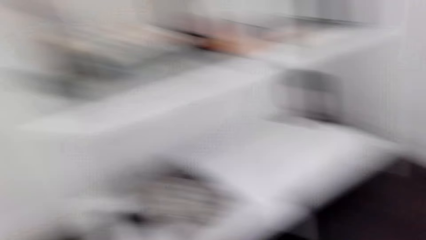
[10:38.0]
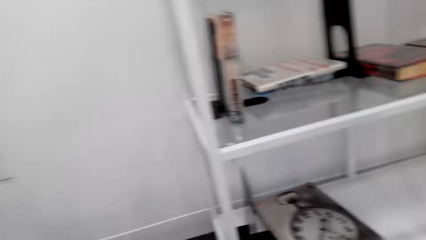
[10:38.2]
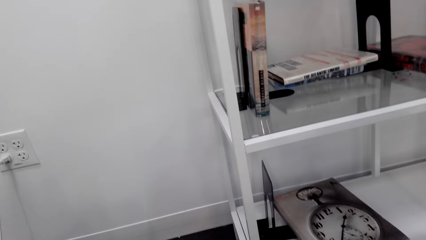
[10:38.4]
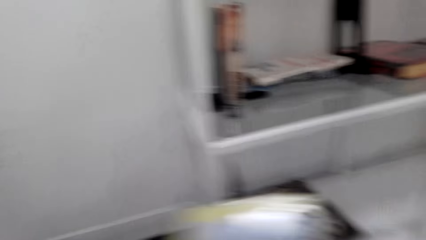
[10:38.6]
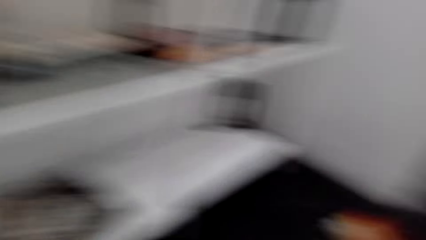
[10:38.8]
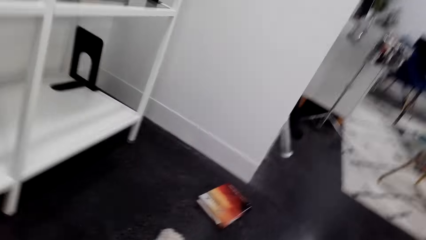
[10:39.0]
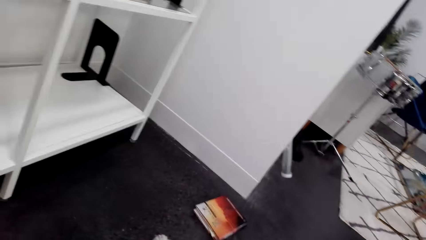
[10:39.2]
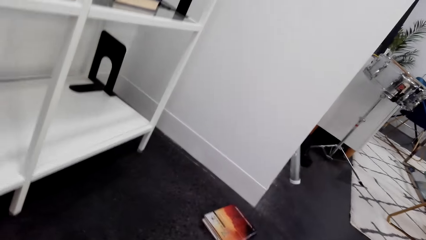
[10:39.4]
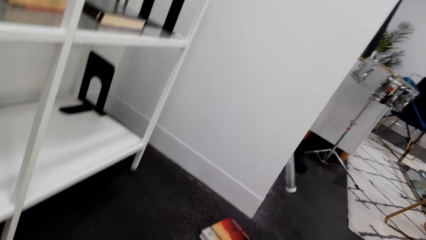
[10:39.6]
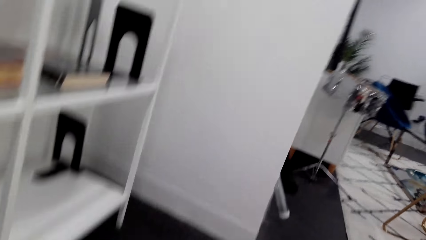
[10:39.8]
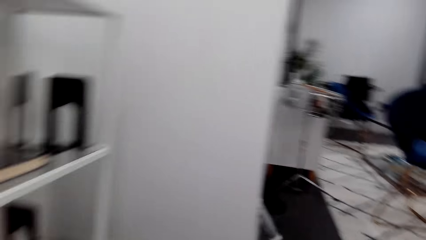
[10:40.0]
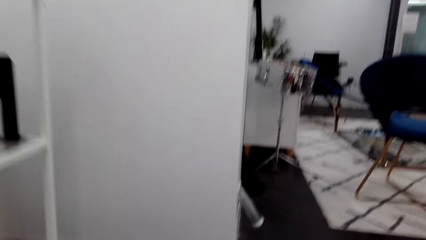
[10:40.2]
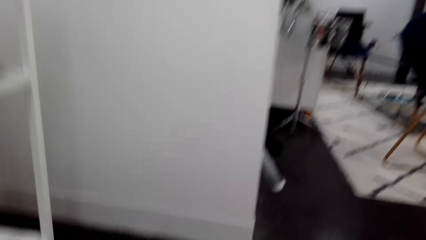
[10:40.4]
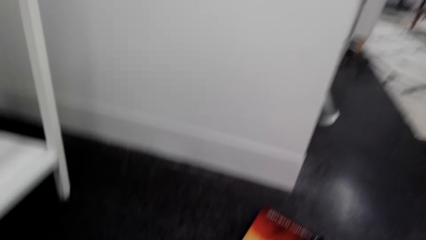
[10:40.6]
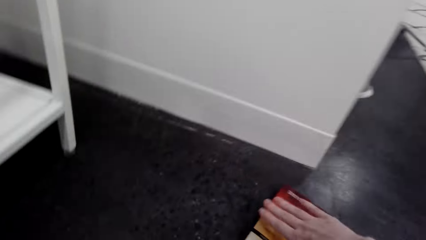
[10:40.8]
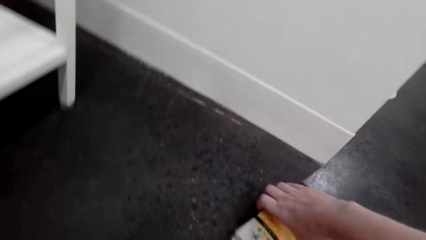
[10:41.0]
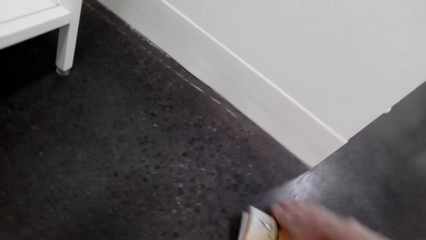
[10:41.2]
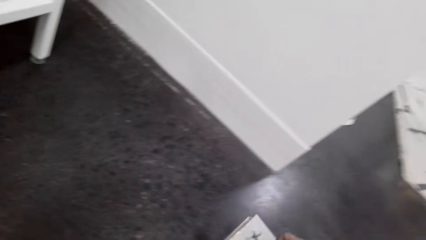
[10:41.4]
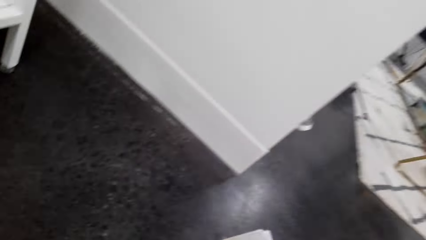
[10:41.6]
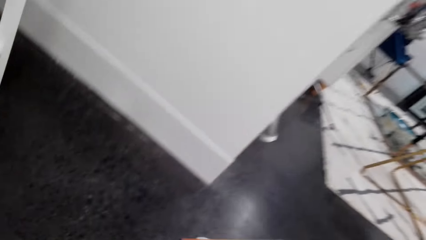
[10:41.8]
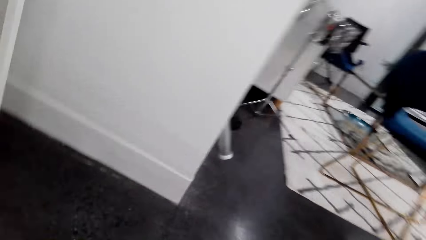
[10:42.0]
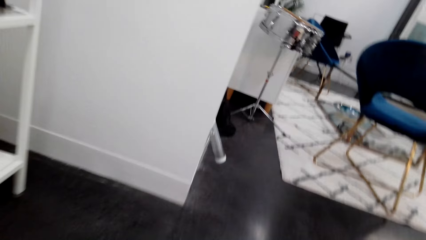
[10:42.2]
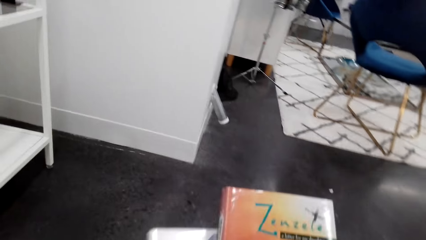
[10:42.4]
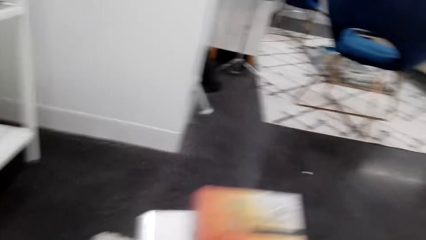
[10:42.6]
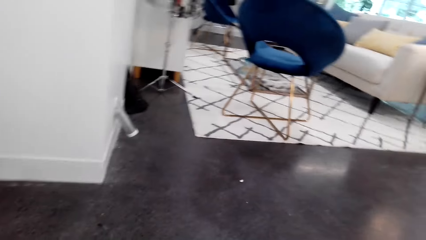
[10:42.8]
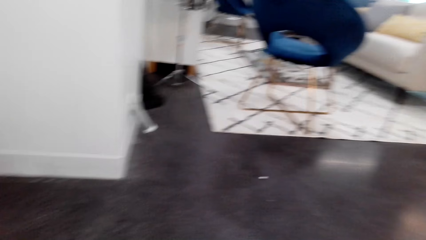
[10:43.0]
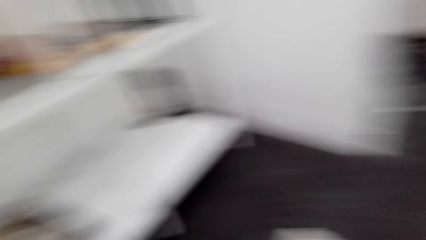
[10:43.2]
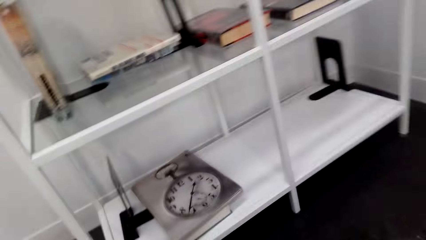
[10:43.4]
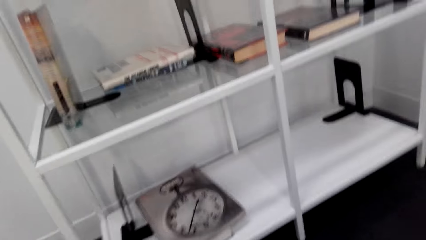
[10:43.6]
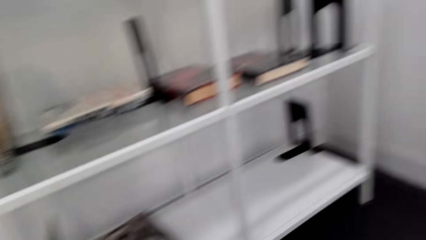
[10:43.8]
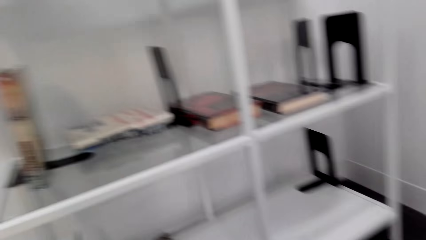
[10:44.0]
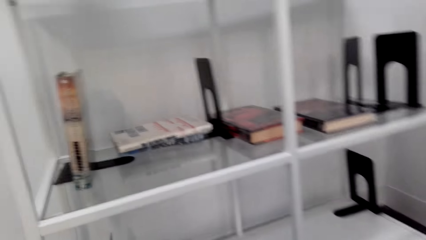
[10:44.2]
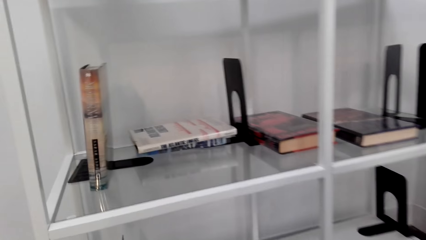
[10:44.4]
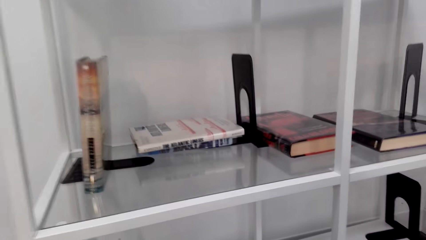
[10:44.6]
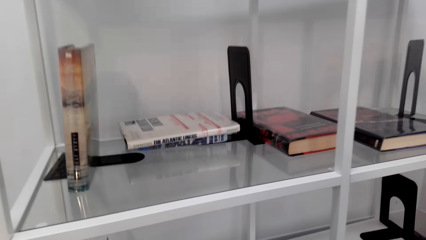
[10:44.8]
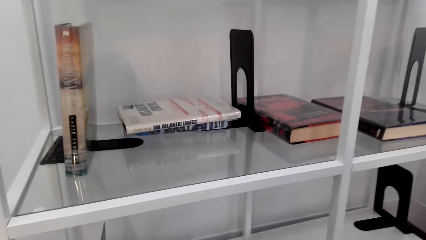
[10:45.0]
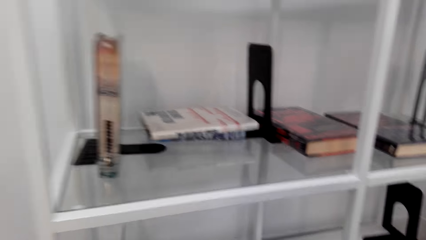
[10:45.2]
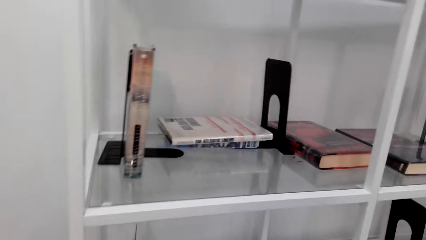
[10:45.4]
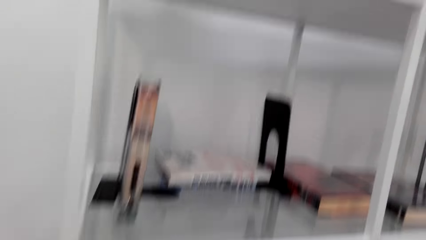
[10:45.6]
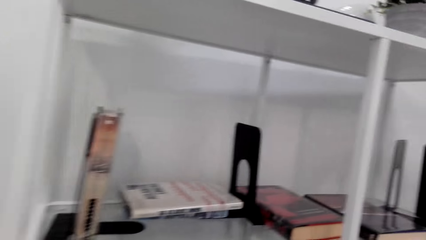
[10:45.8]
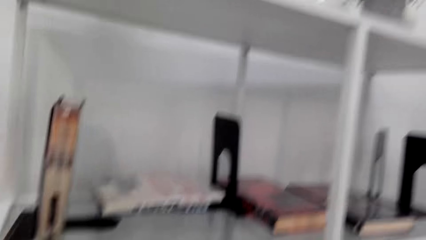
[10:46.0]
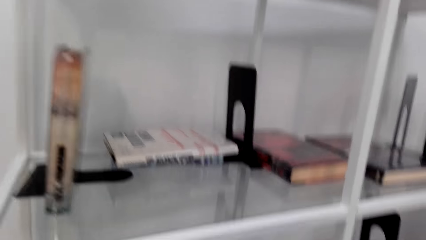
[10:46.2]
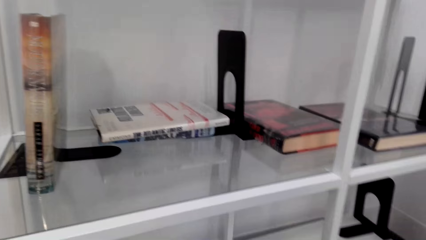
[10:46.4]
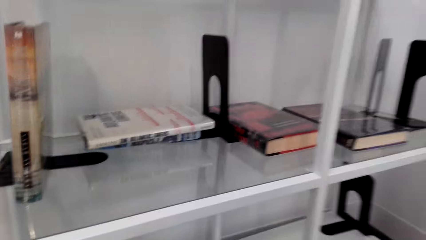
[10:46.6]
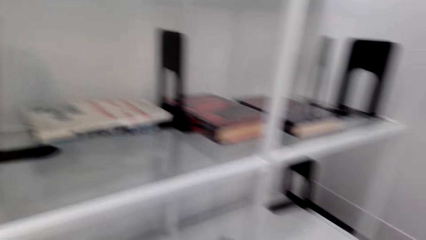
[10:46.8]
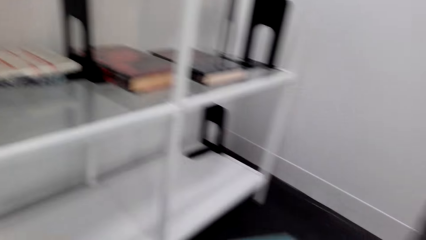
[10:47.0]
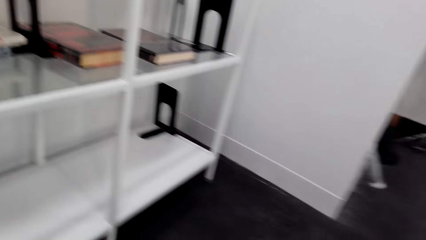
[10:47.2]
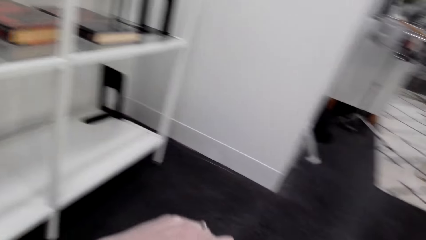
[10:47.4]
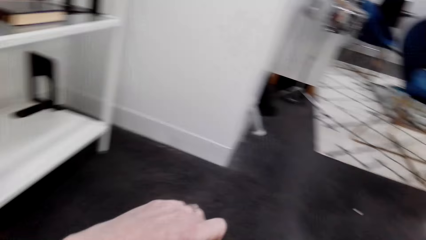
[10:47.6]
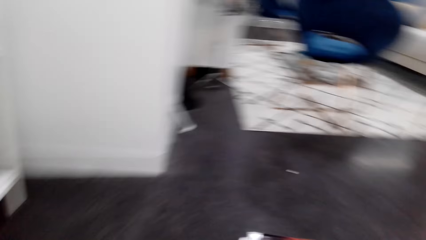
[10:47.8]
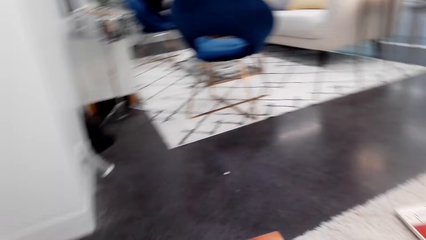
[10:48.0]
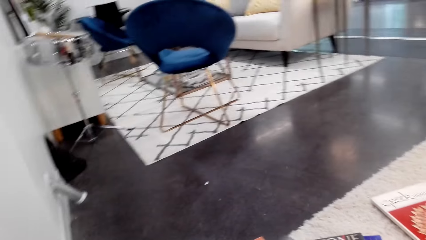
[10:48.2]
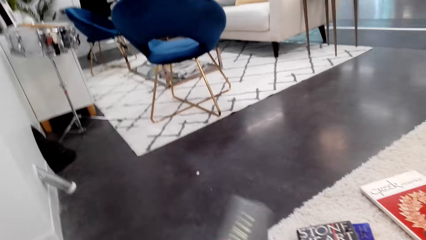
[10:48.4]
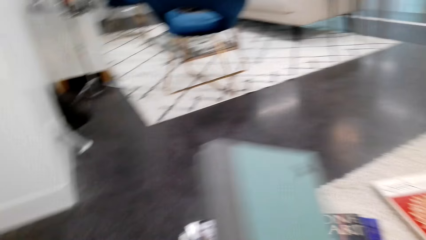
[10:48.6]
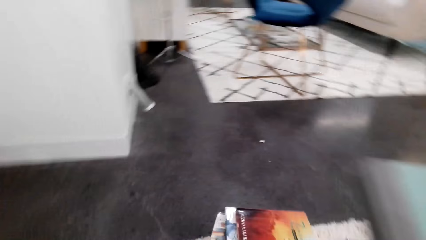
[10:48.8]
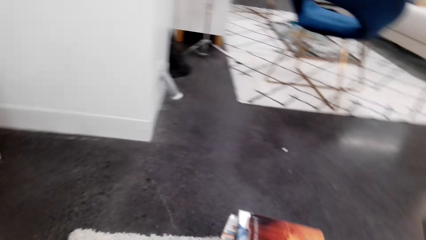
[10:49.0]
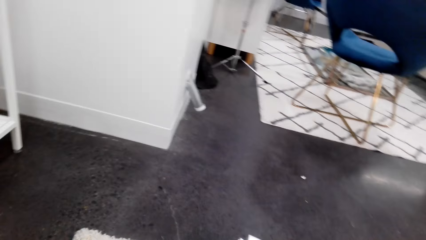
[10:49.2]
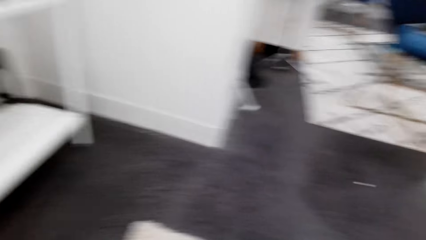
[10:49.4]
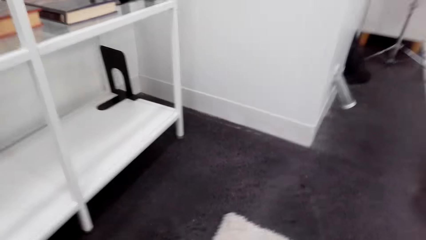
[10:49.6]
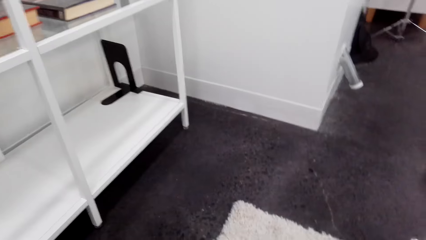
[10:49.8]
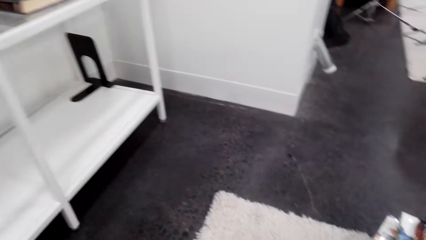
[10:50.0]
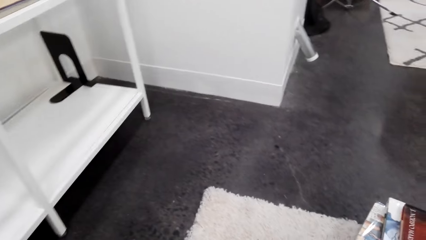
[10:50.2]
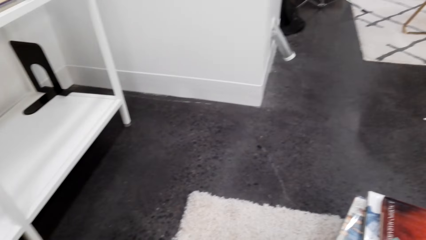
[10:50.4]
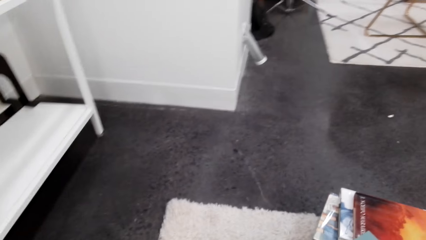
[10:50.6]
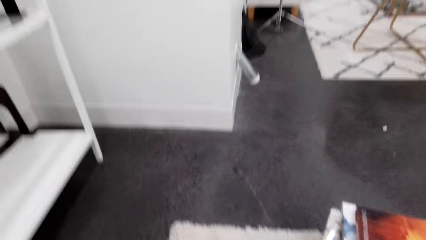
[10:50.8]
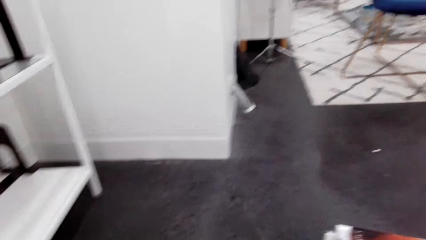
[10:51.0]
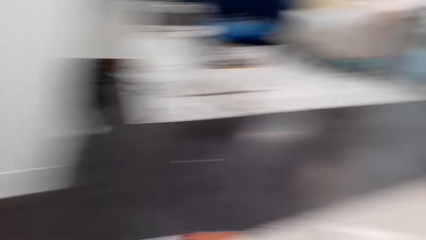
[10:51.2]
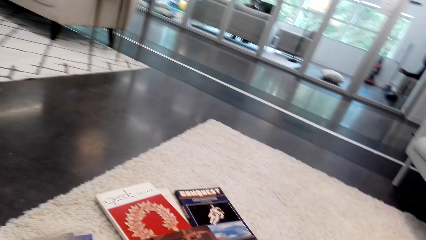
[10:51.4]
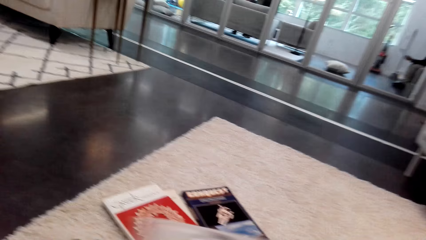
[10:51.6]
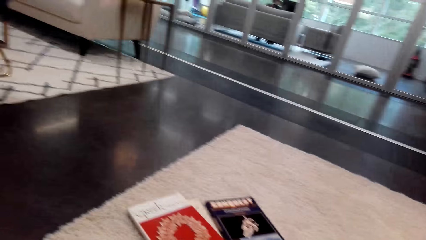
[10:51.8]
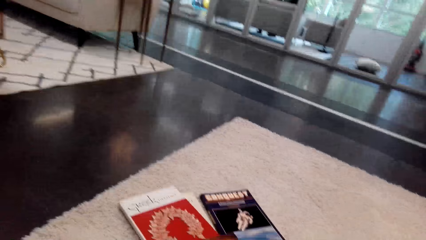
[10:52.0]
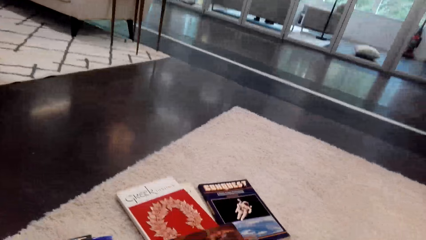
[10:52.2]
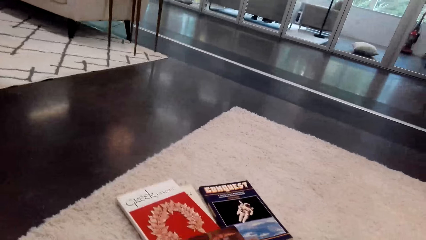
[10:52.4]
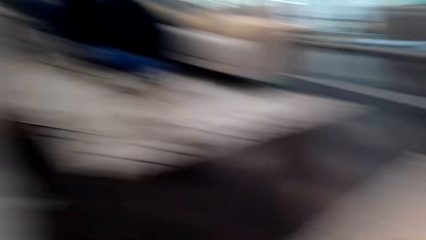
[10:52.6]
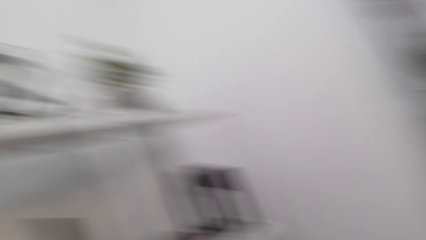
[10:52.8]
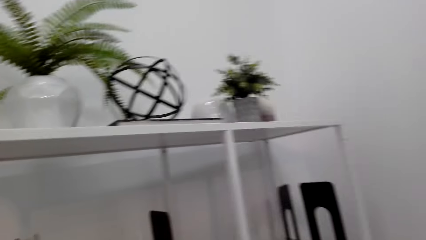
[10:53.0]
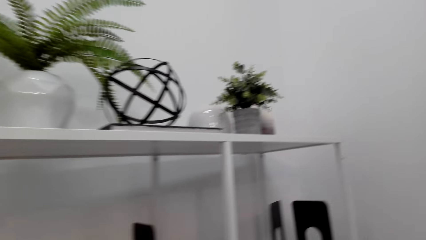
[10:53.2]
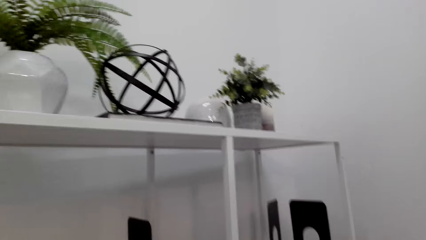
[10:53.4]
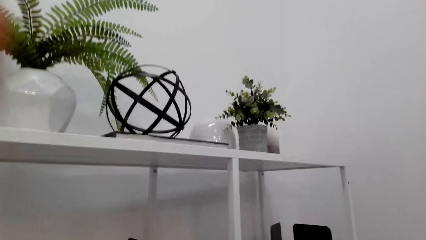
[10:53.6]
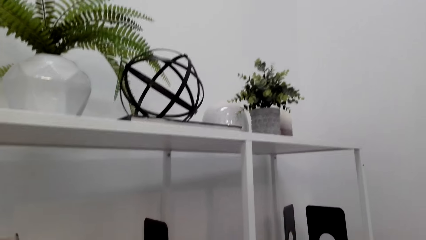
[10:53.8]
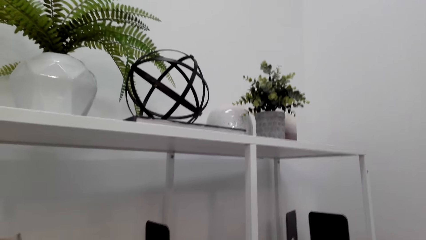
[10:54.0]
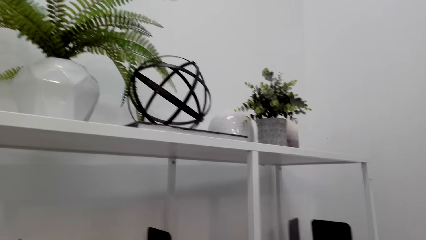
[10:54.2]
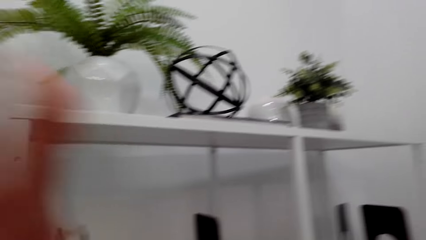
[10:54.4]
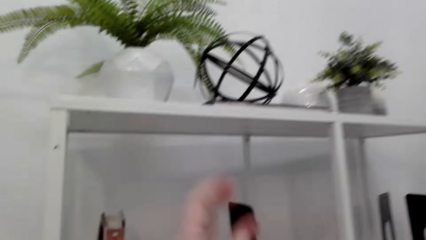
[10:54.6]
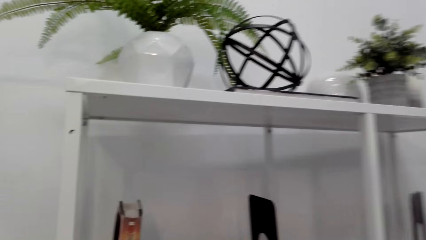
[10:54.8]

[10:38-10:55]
The camera wearer looks around the room. They pick the book from the floor. They walk around the room.
